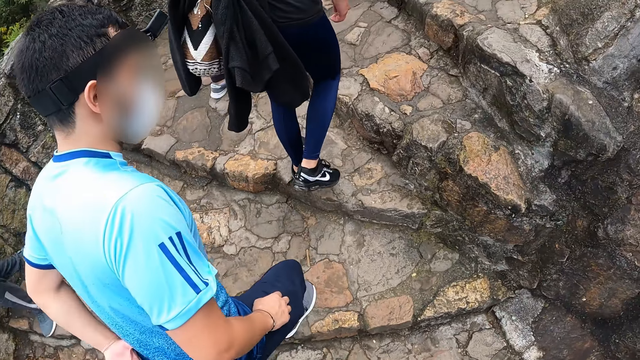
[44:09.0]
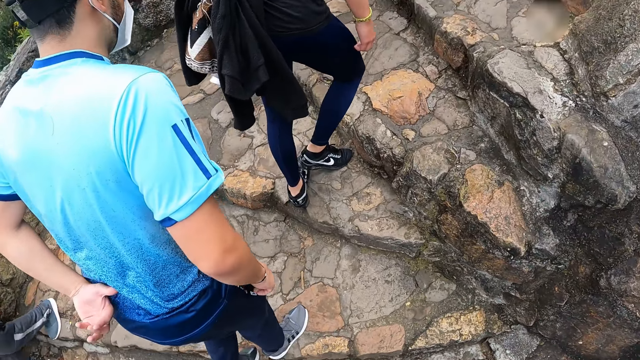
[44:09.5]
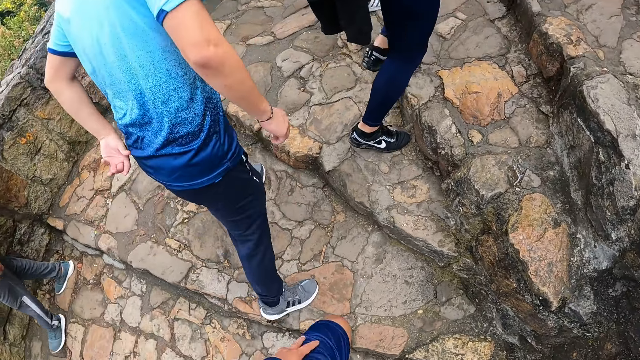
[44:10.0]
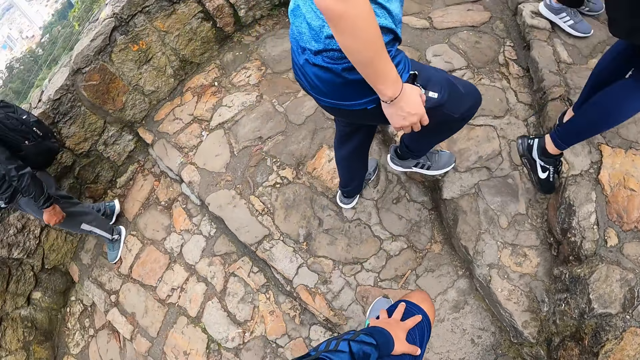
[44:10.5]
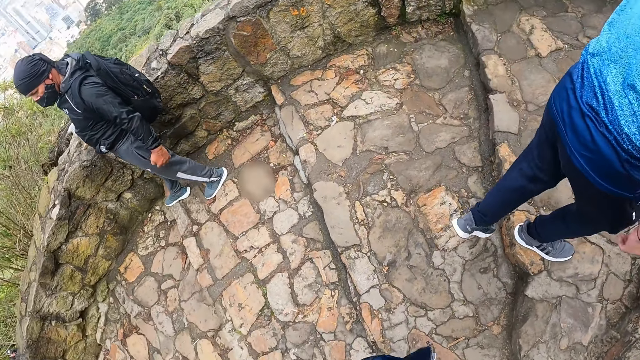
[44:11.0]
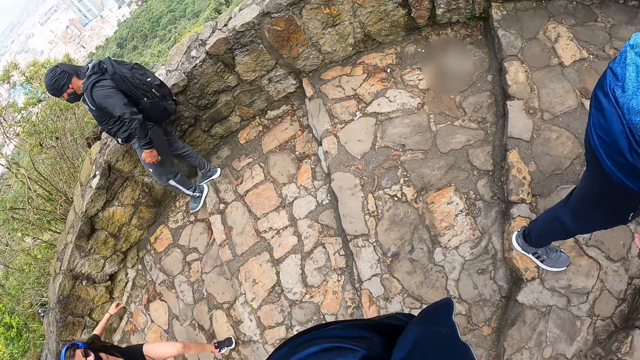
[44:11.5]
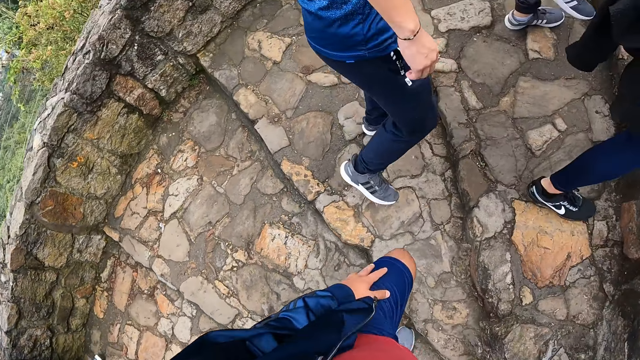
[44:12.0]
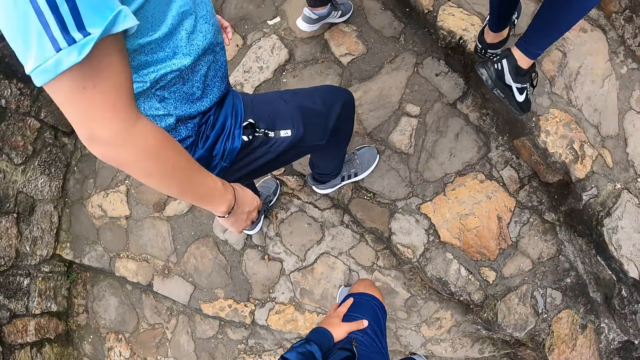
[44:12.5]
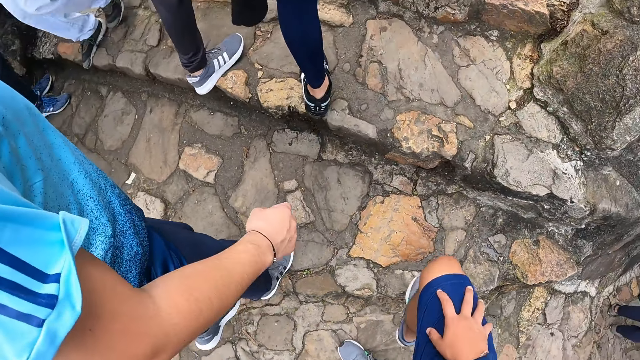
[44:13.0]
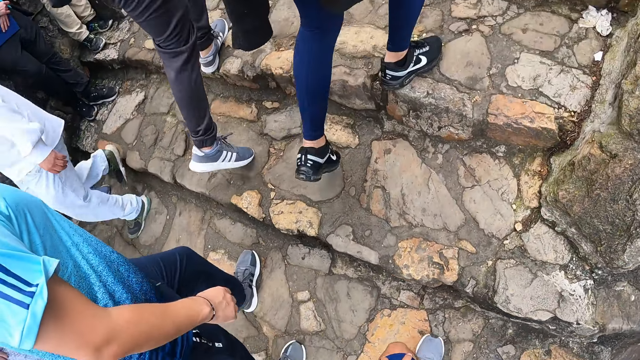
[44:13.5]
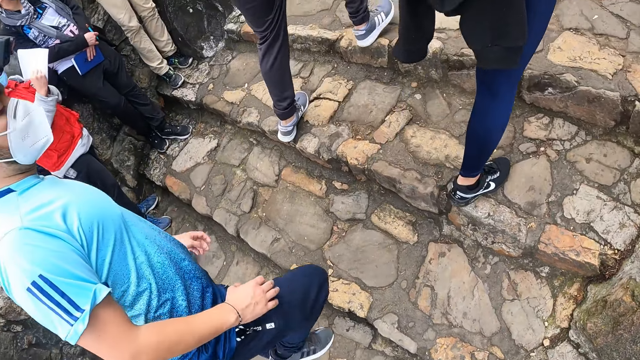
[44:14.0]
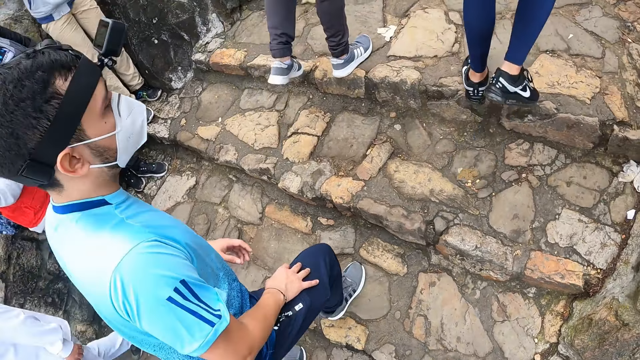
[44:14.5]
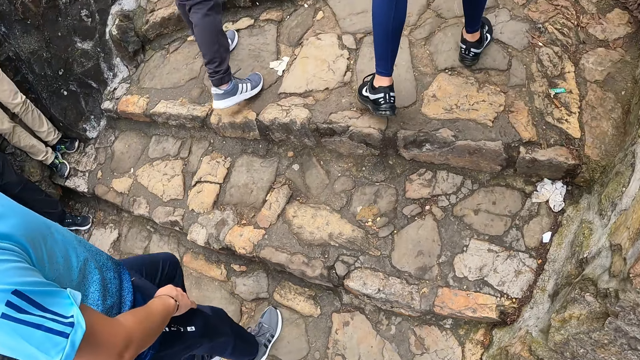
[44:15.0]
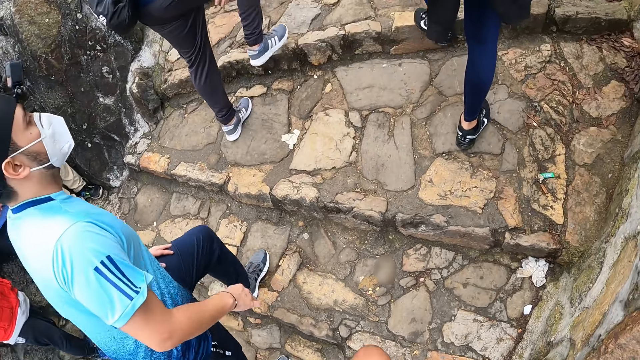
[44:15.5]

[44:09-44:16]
The camera wearer looks around.

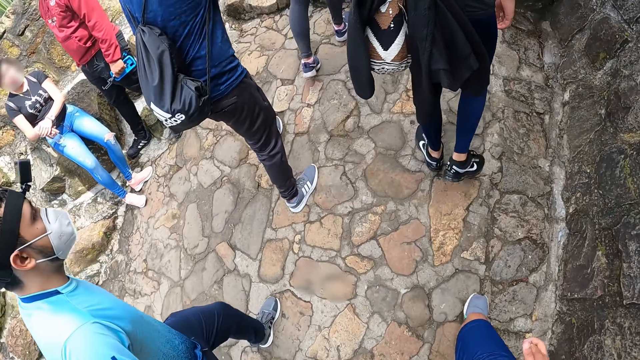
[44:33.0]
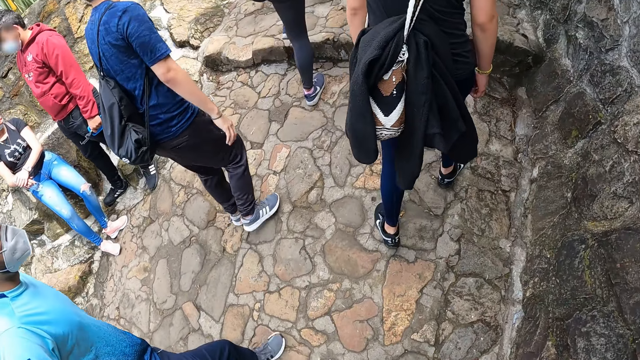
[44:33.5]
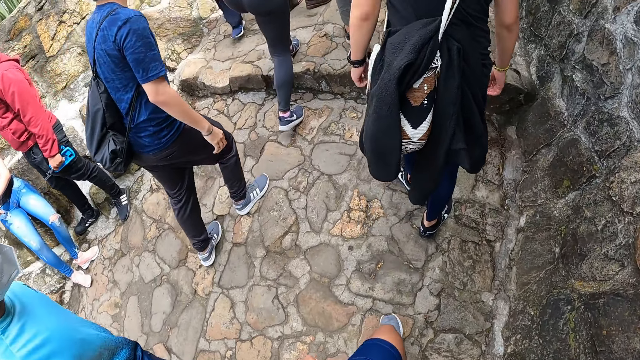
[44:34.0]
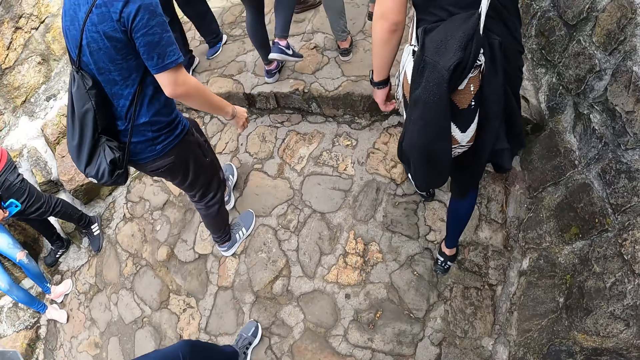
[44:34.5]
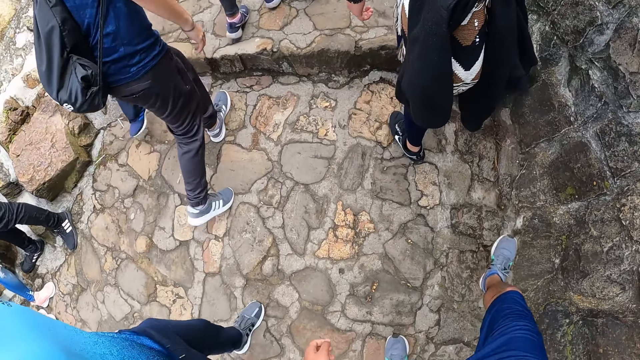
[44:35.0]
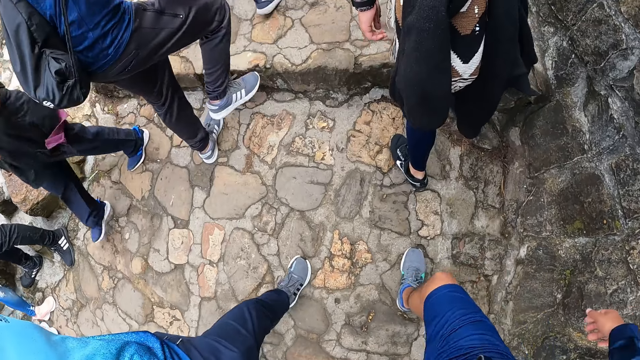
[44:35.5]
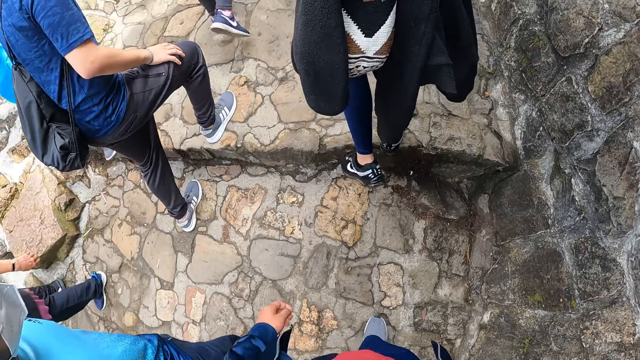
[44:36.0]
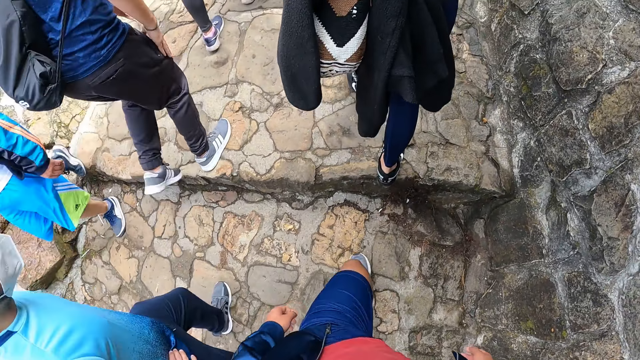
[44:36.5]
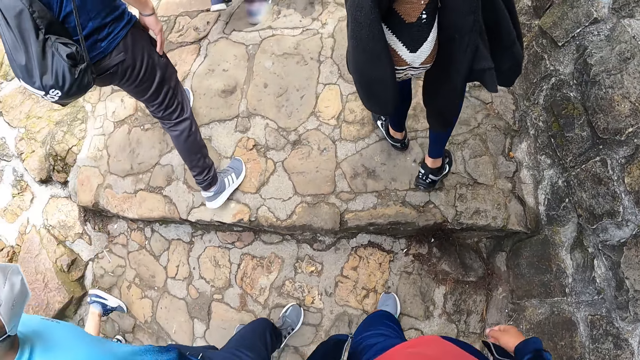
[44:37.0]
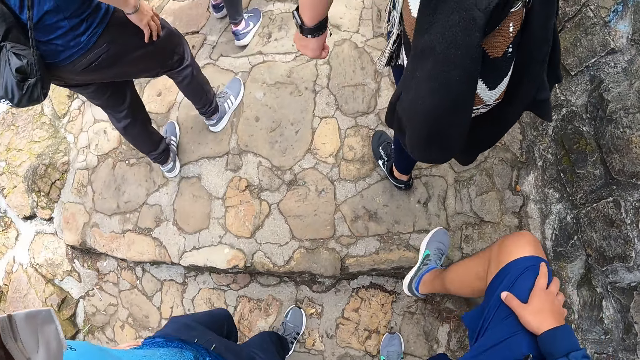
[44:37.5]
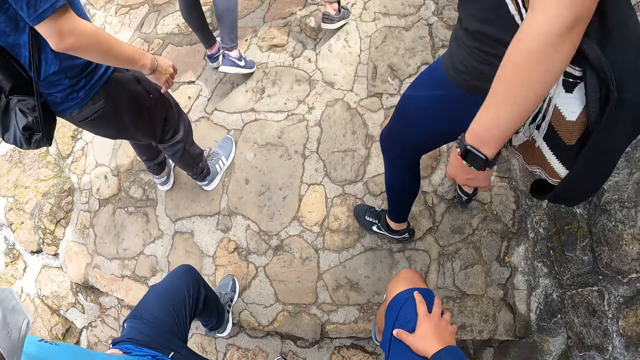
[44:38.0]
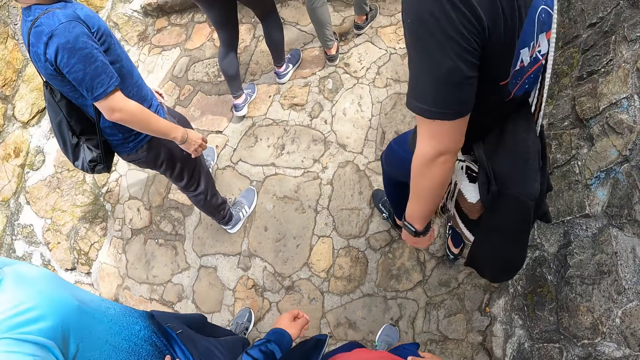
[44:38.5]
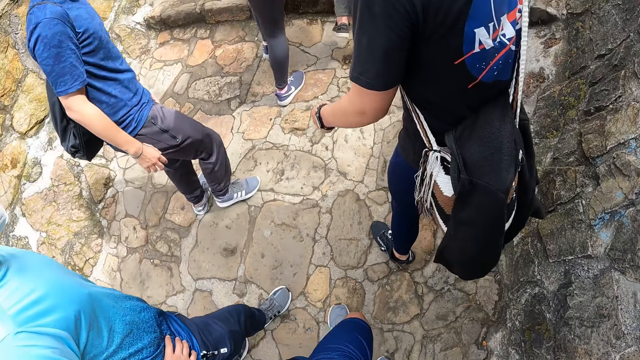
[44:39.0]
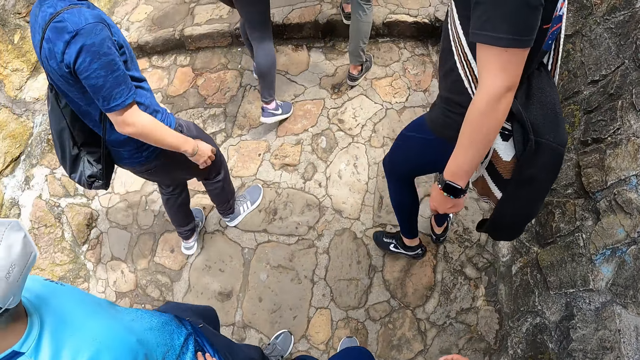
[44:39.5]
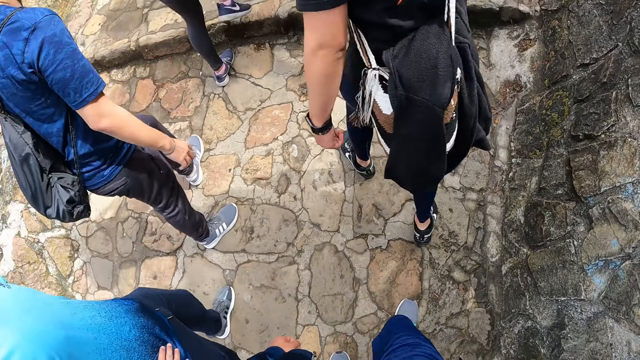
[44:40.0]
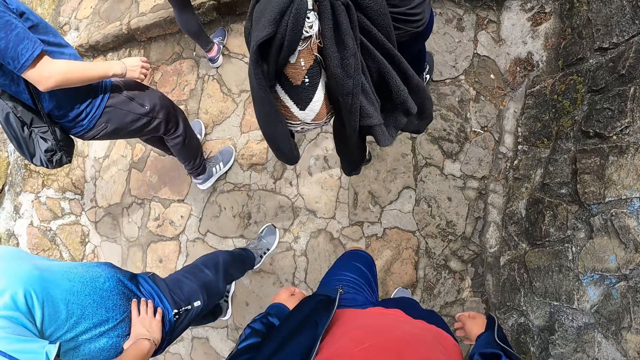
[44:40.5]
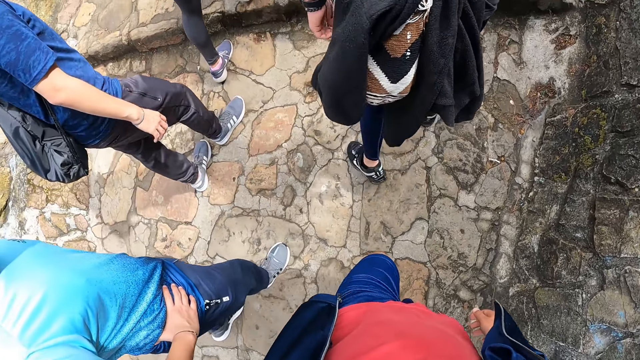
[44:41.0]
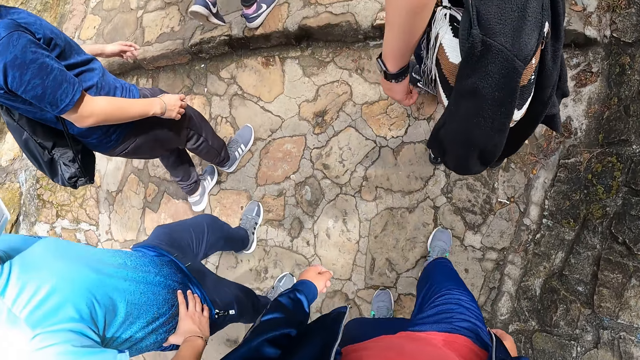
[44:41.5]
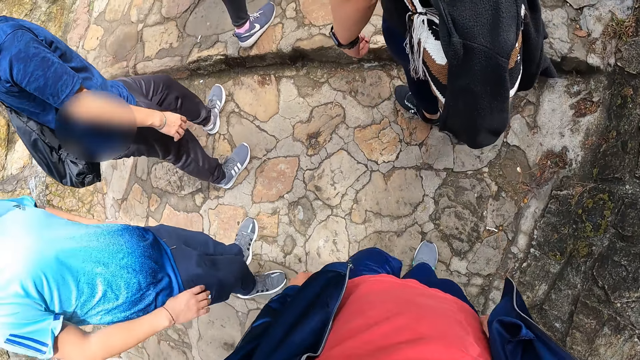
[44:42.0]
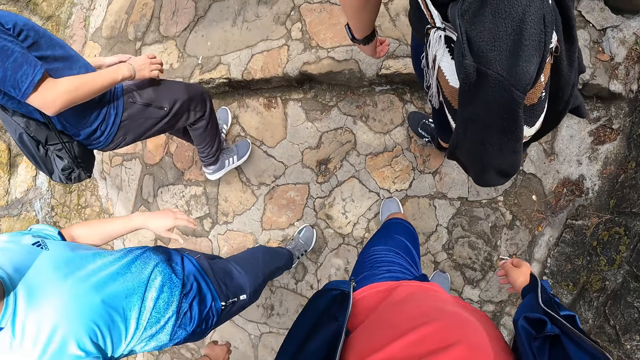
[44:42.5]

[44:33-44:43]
A man climbs a flight of stairs. Another man climbs the flight of stairs. The camera wearer climbs the flight of stairs. A third man climbs the flight of stairs.

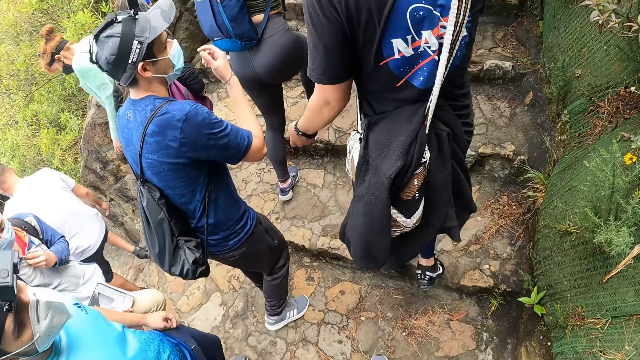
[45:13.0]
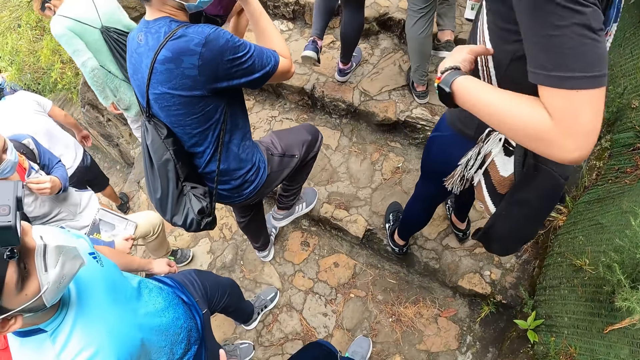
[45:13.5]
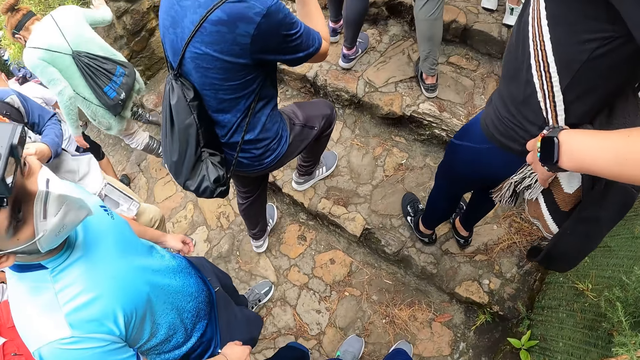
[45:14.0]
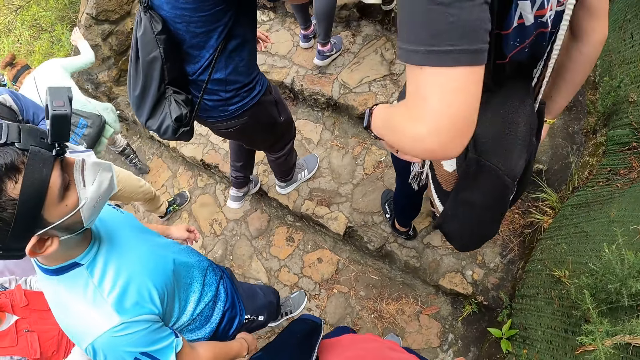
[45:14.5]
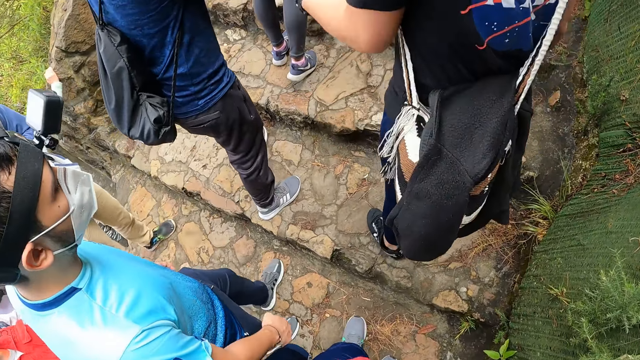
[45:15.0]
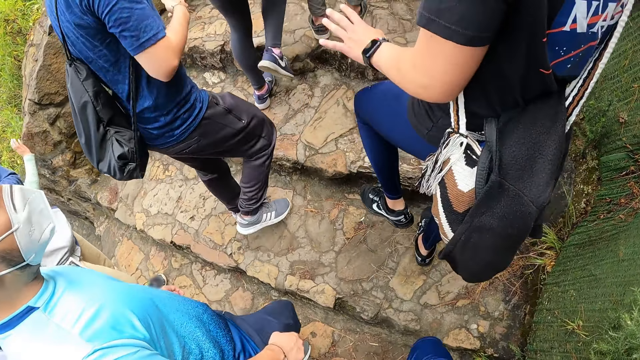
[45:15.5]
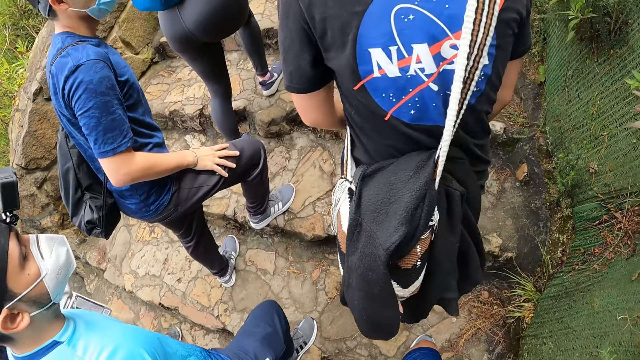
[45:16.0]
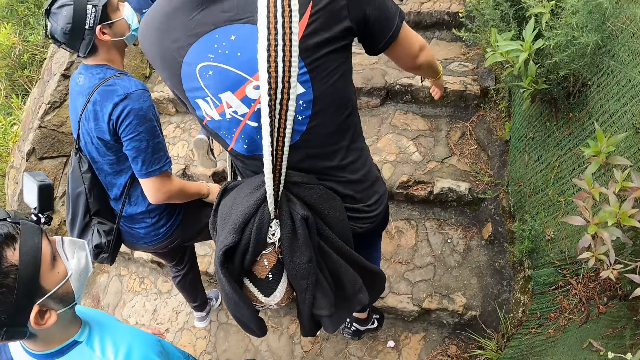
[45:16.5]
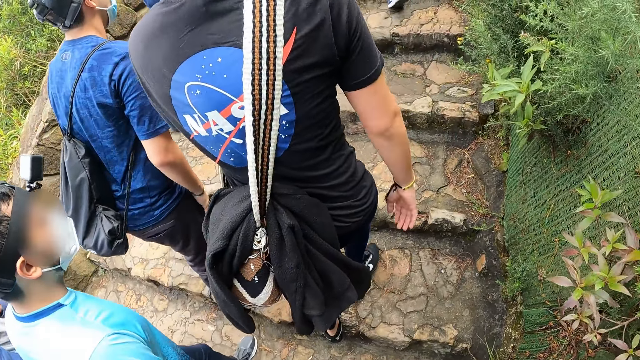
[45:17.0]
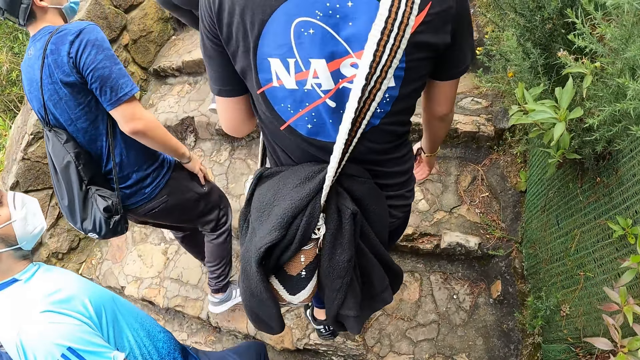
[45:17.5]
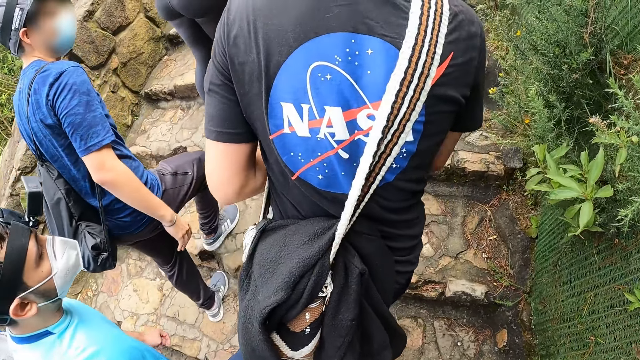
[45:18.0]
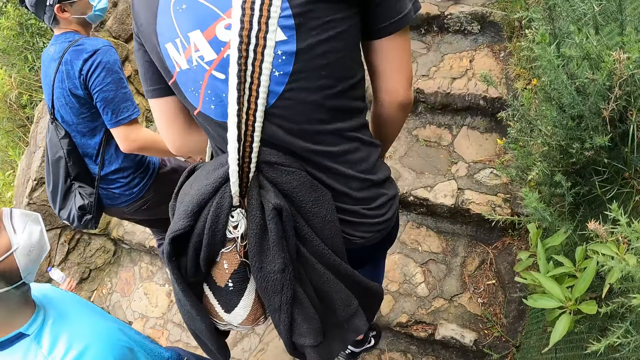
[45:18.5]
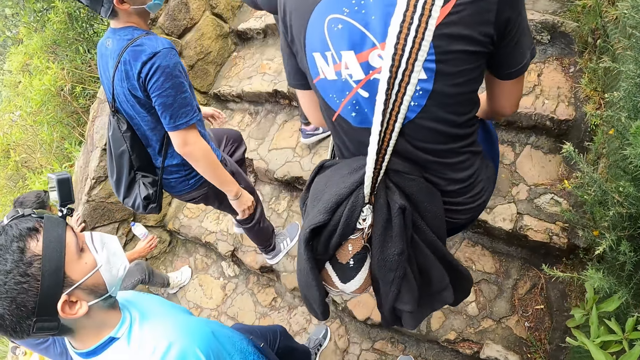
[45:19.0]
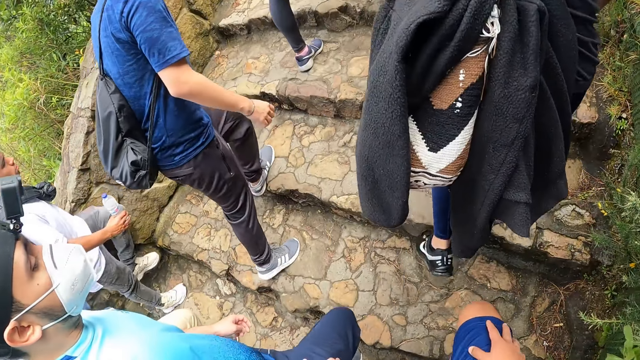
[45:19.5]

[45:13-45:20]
A person interacts while moving hands. The person and other people are moving on stairs.
